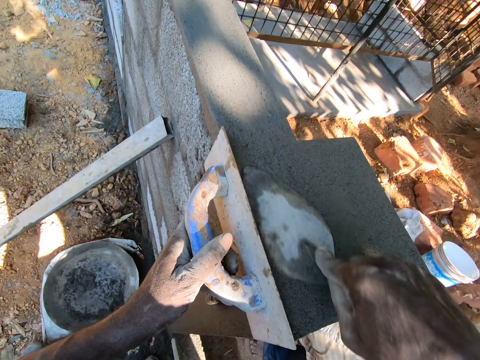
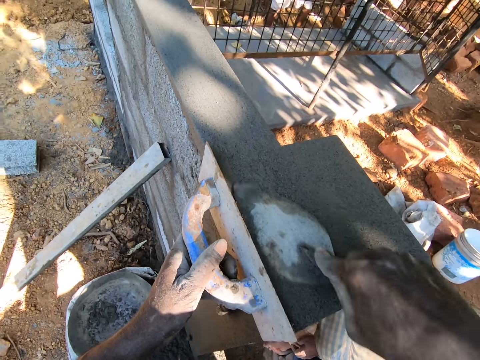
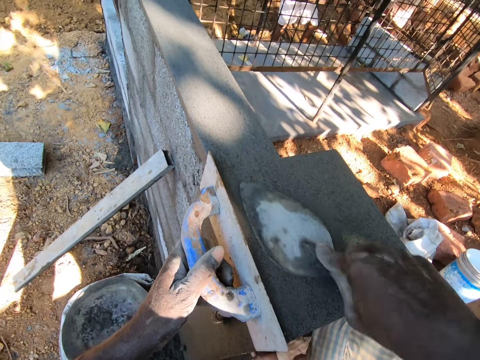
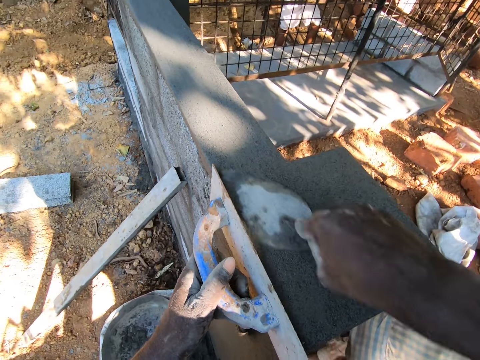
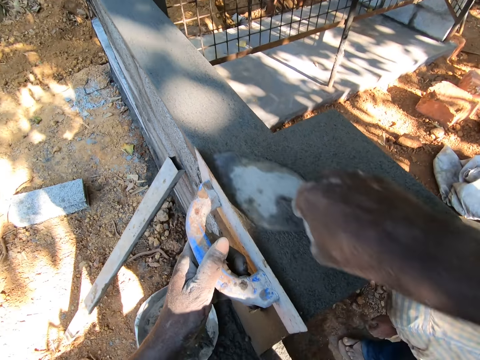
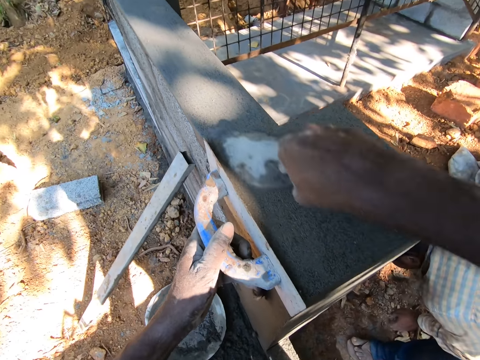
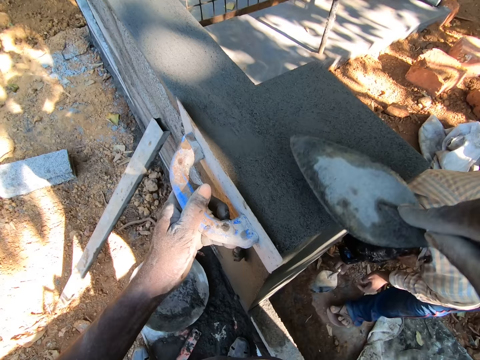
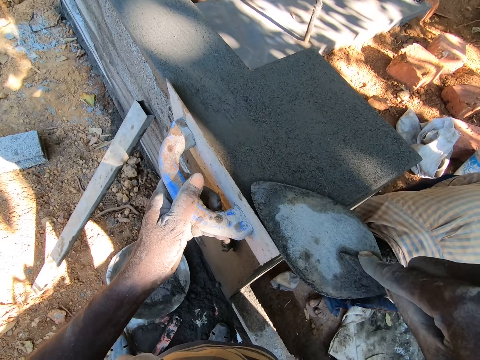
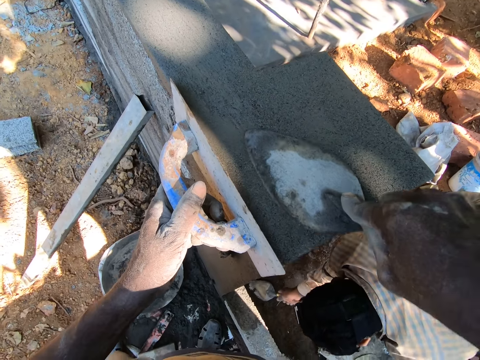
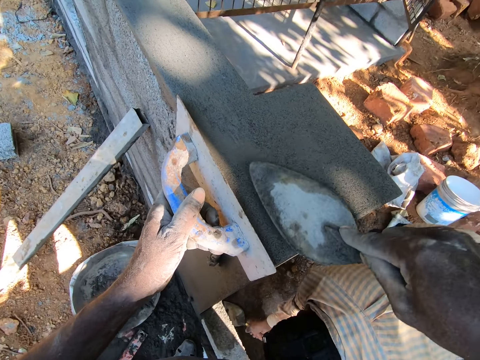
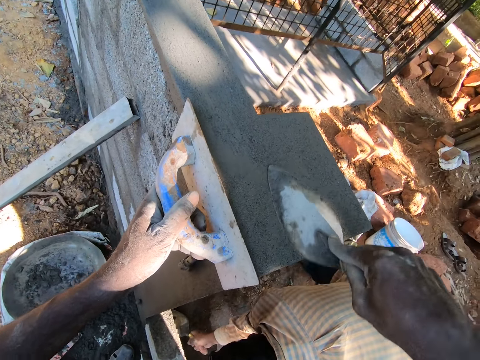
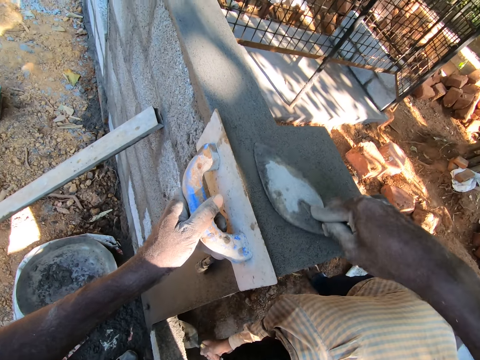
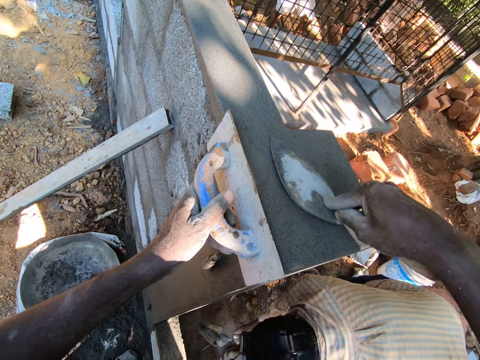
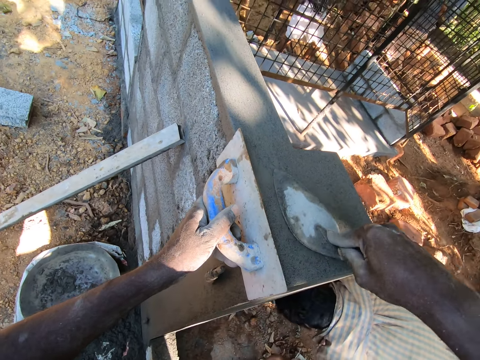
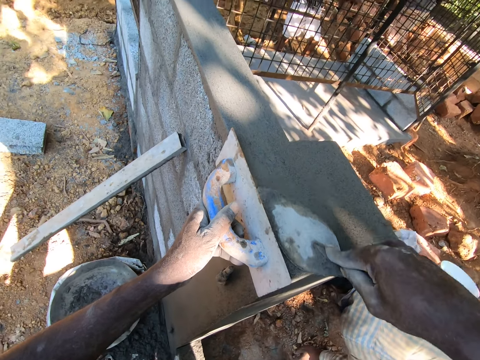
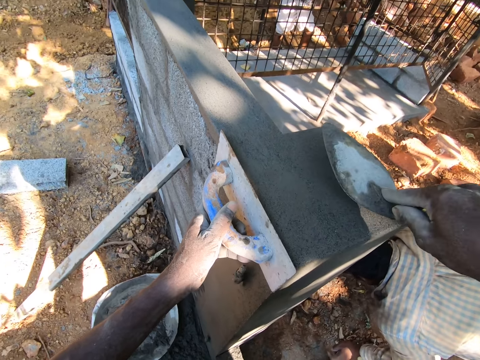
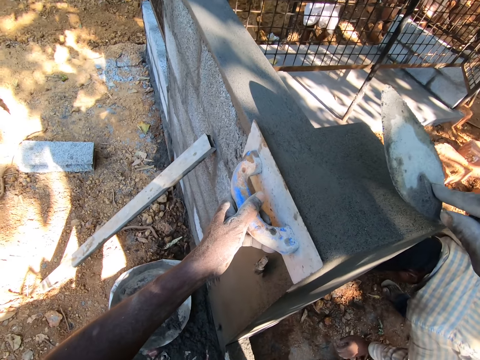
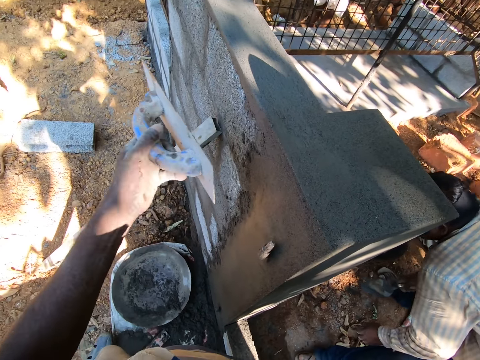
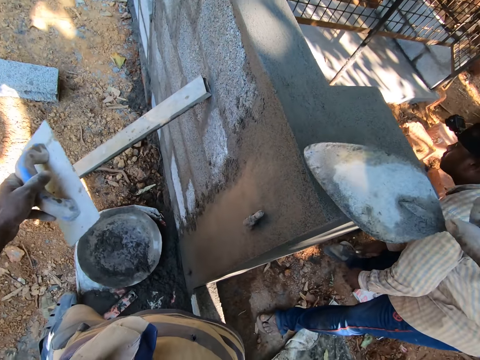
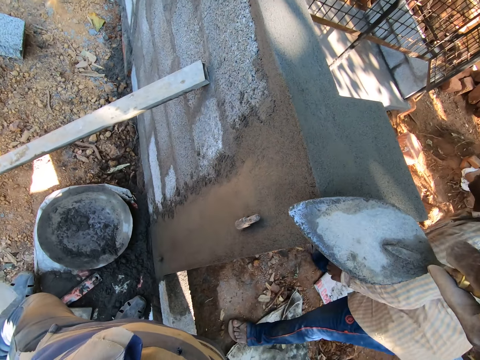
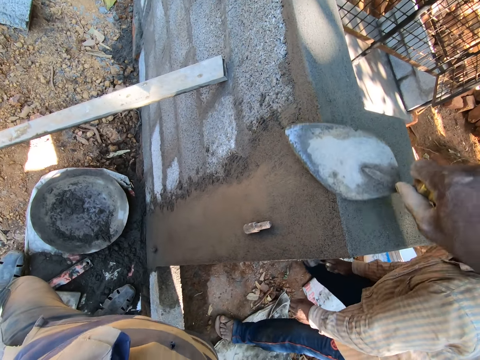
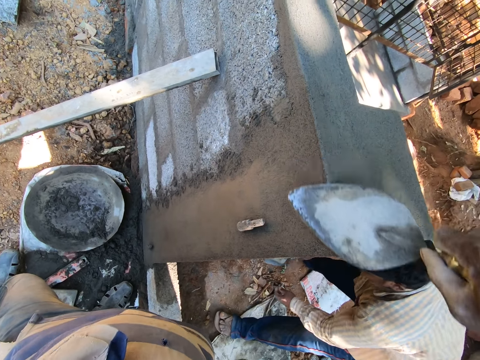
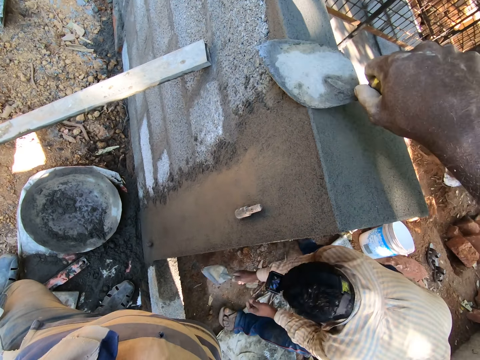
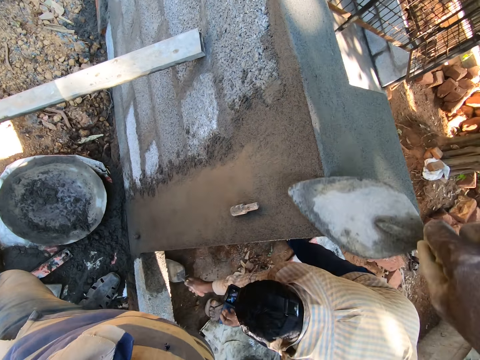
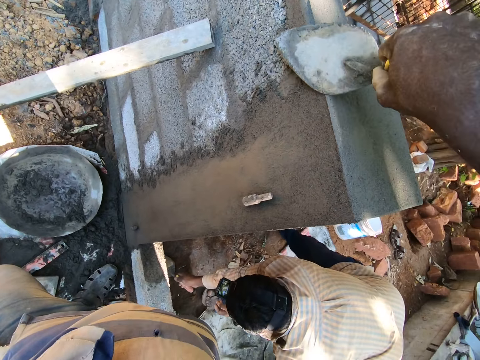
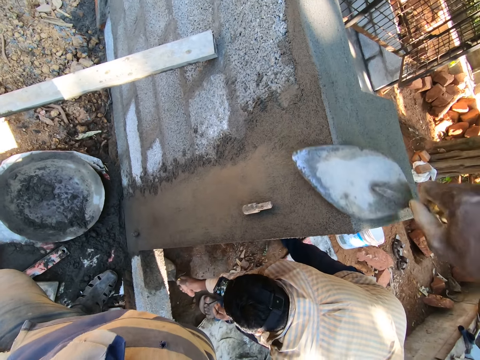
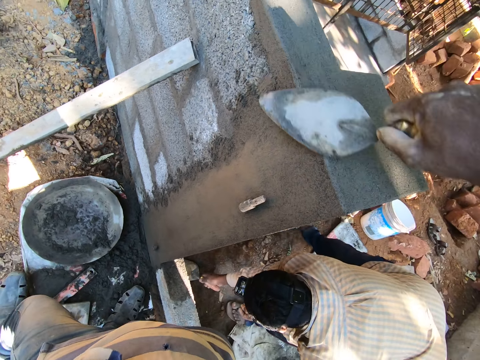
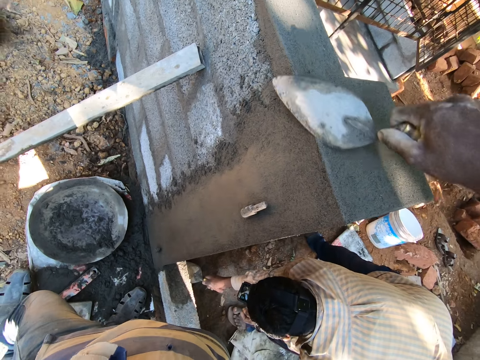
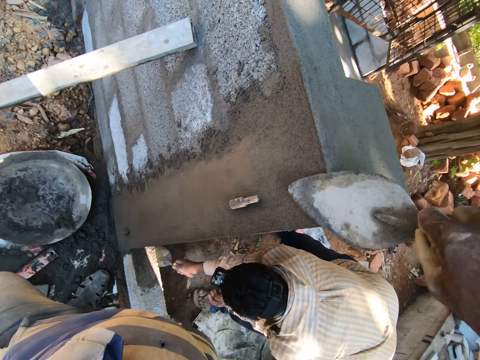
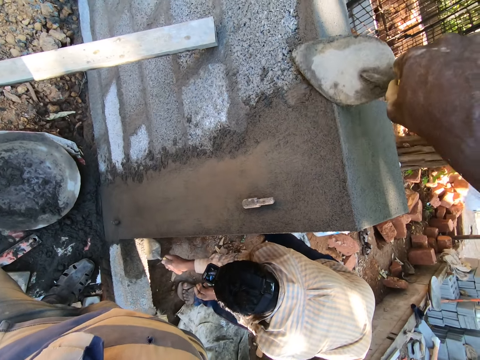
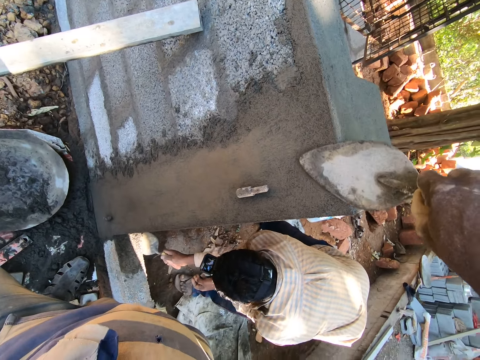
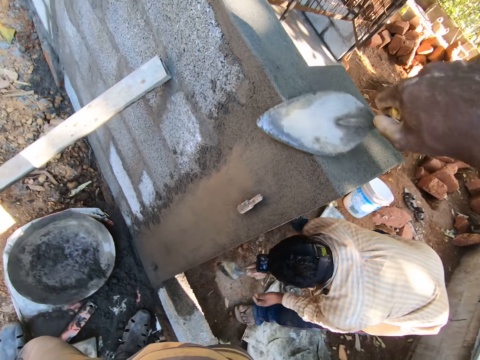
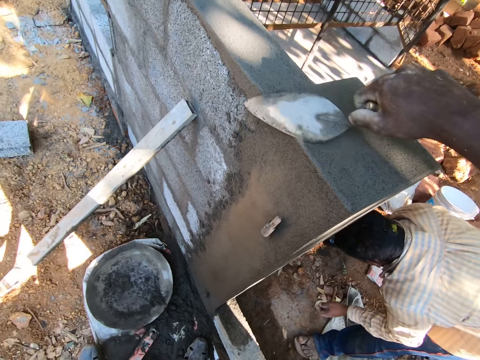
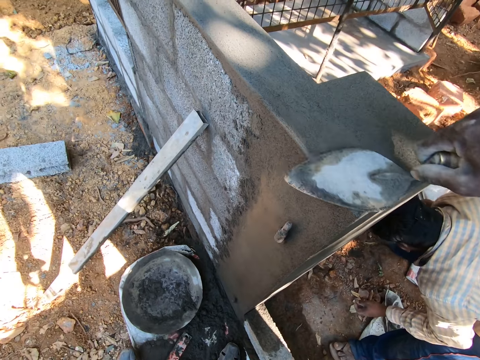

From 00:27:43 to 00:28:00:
A man scoops concrete from the ground. The camera wearer applies concrete on the wall.

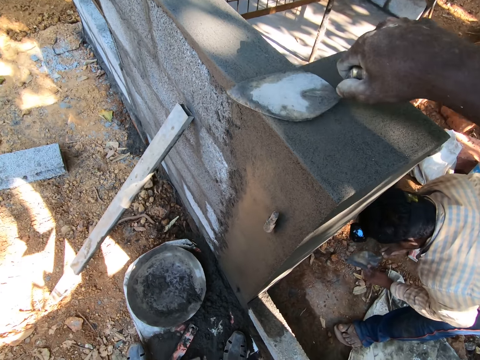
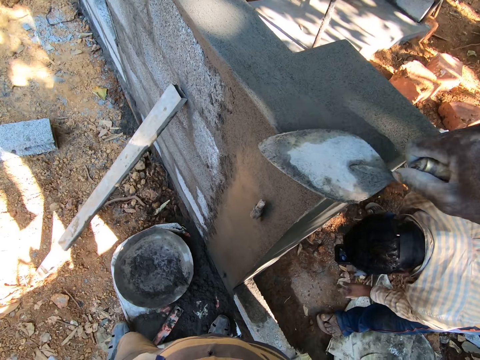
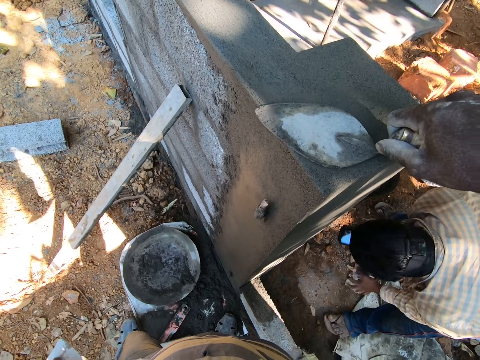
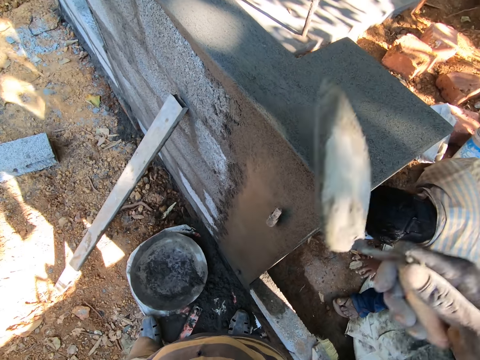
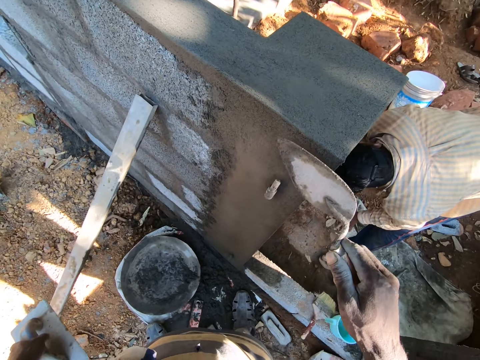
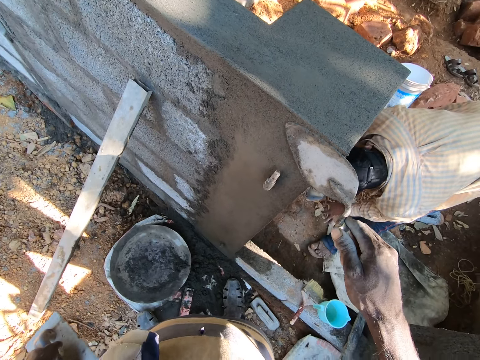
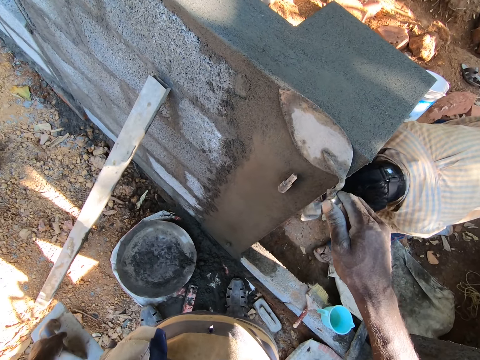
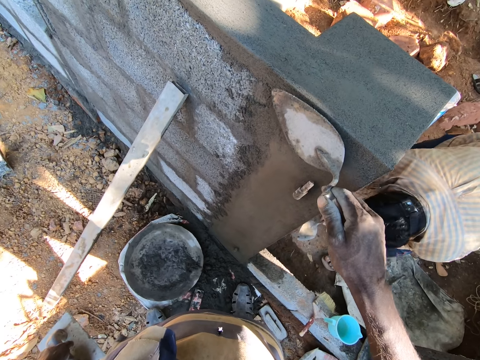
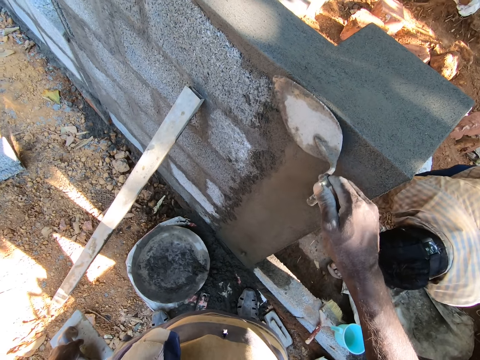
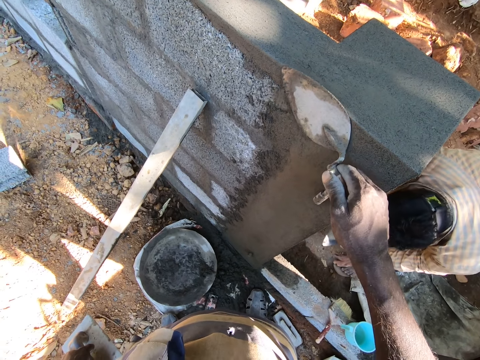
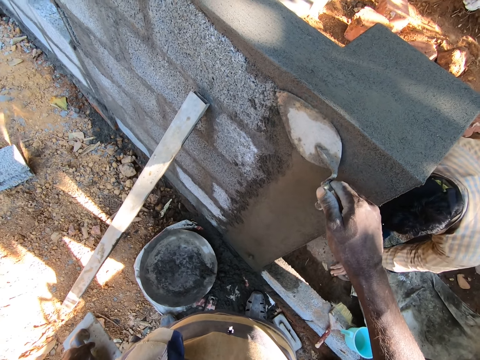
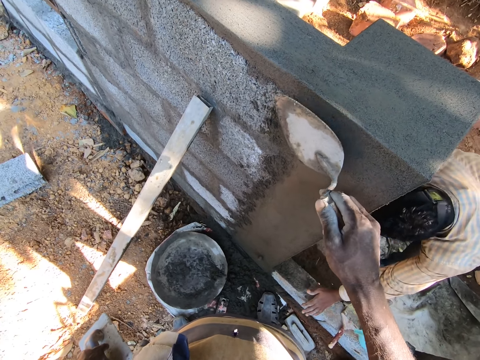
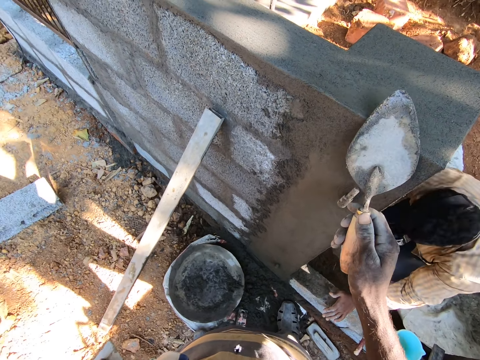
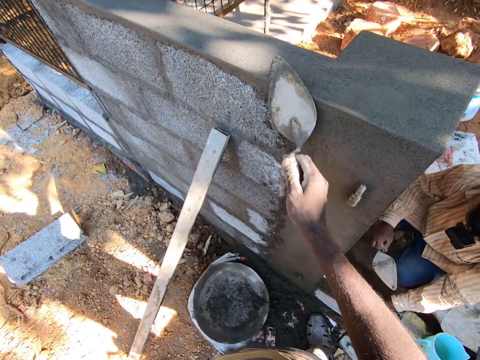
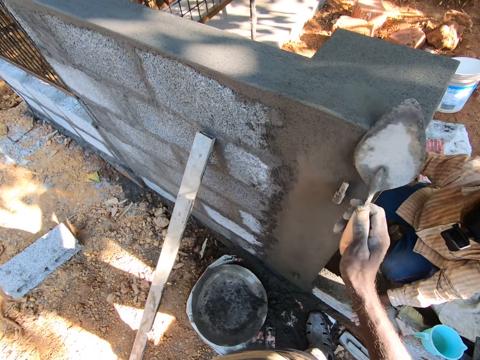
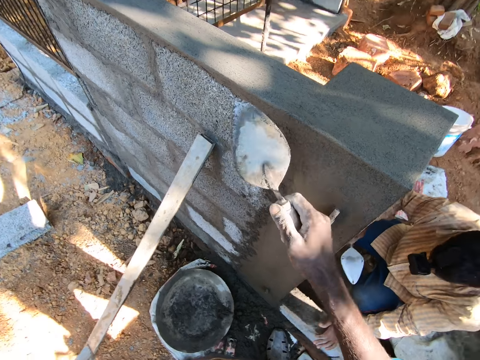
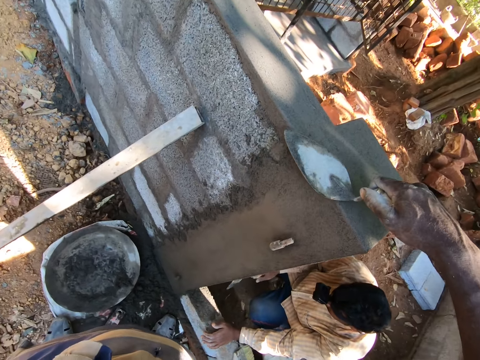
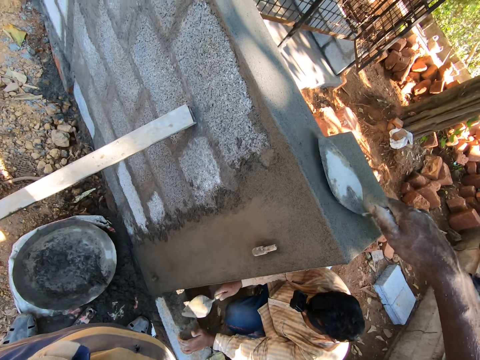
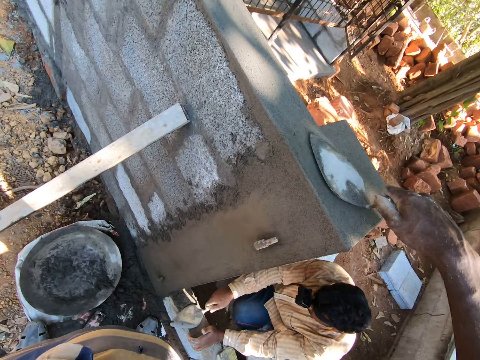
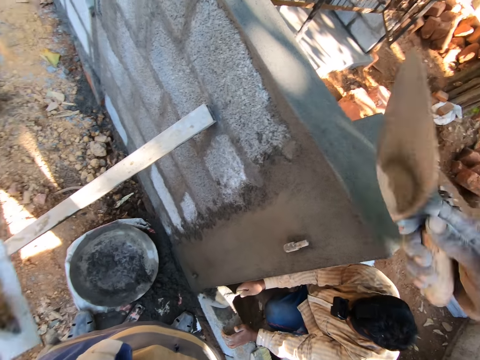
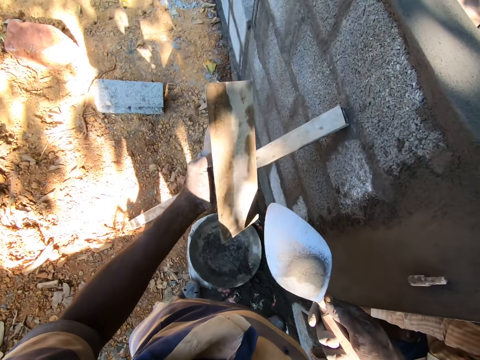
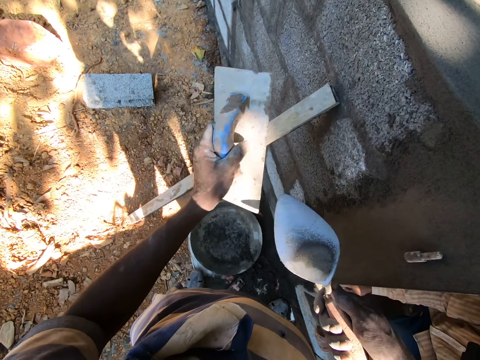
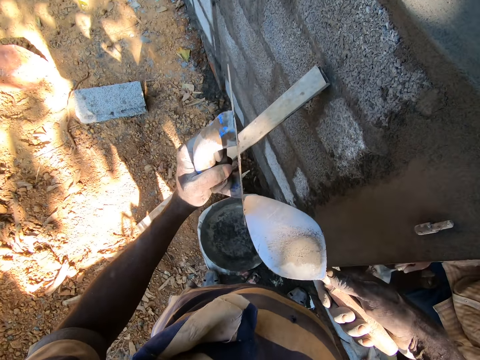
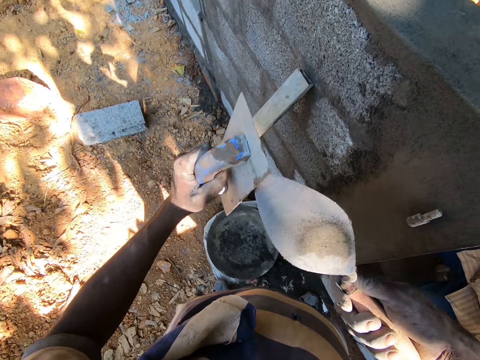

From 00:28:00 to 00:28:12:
A man touches a trowel. The camera wearer applies concrete on the wall. The man scoops concrete from the ground. The camera wearer scrapes mortar from the plastering trowel with the brick trowel in his right hand. The man cleans the square trowel with a trowel.
